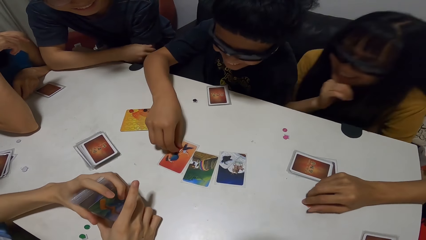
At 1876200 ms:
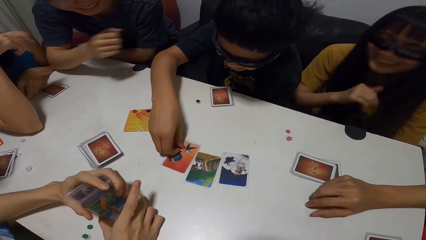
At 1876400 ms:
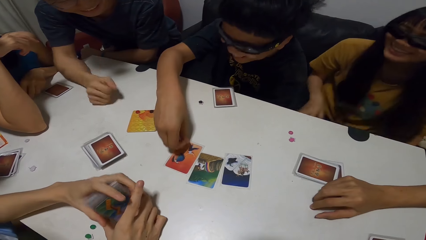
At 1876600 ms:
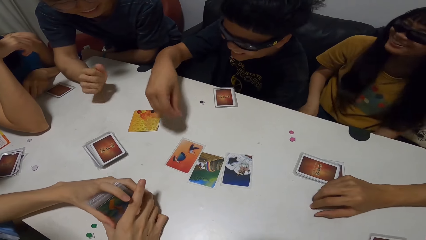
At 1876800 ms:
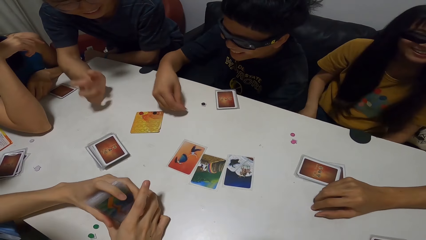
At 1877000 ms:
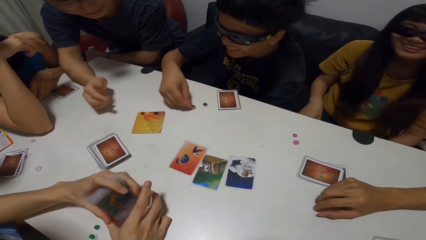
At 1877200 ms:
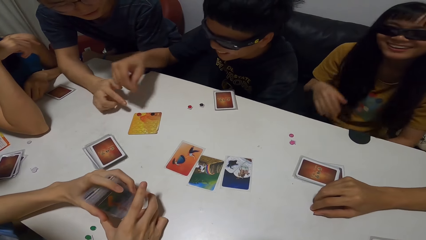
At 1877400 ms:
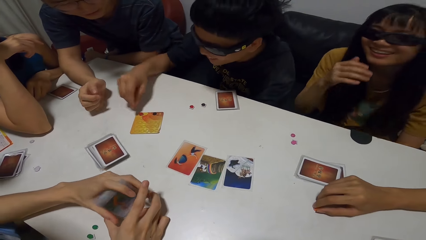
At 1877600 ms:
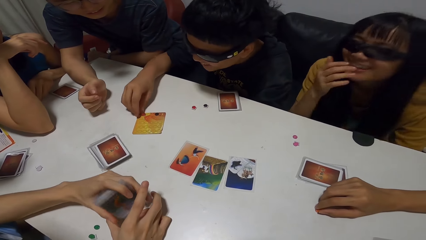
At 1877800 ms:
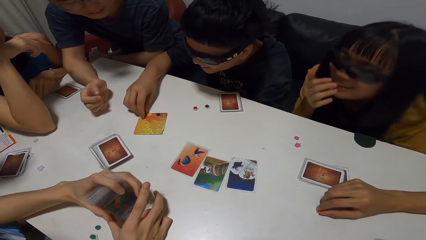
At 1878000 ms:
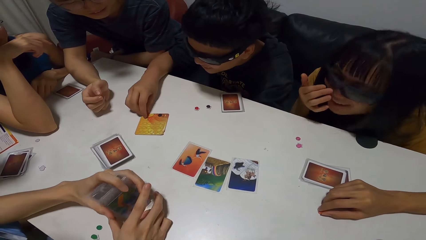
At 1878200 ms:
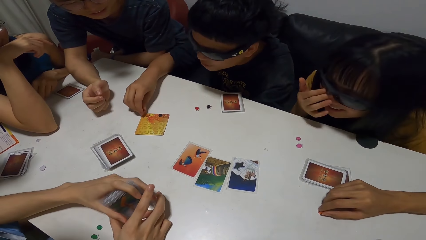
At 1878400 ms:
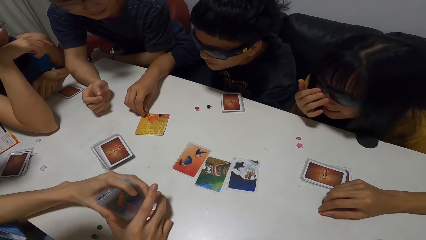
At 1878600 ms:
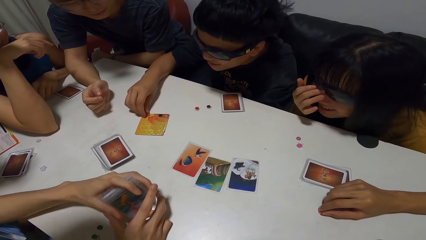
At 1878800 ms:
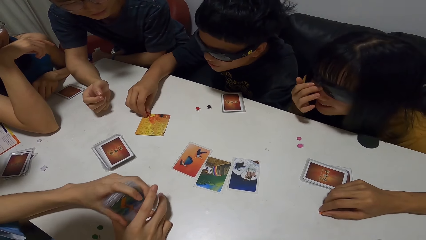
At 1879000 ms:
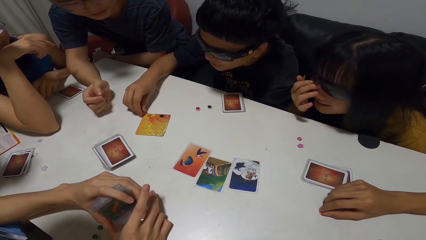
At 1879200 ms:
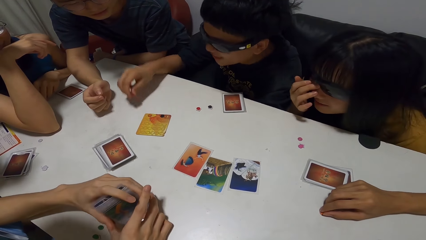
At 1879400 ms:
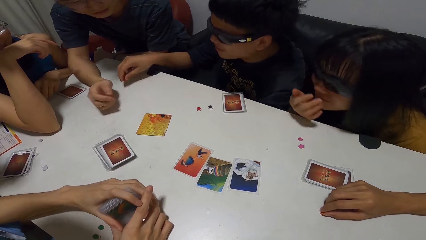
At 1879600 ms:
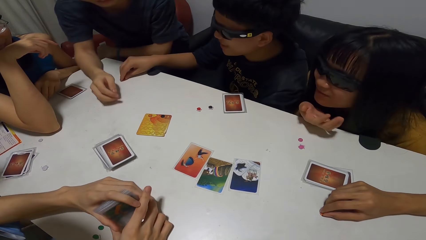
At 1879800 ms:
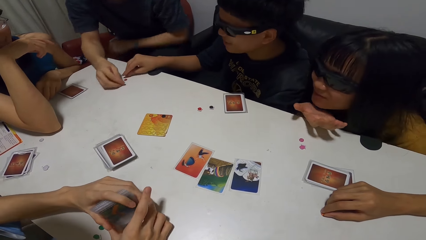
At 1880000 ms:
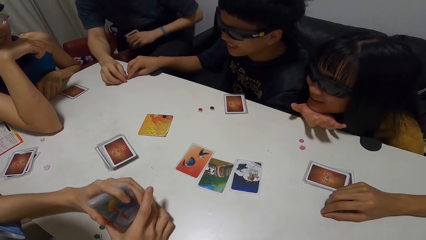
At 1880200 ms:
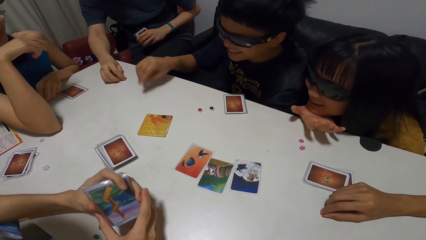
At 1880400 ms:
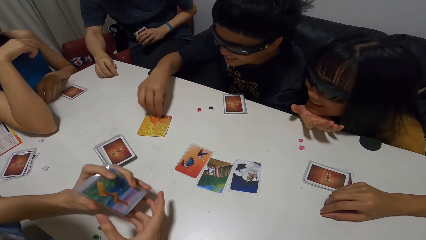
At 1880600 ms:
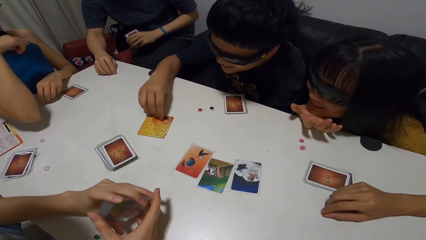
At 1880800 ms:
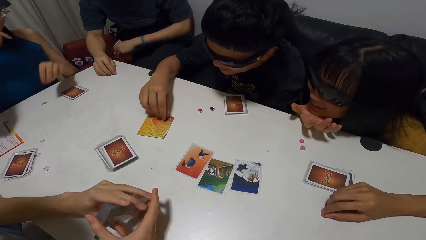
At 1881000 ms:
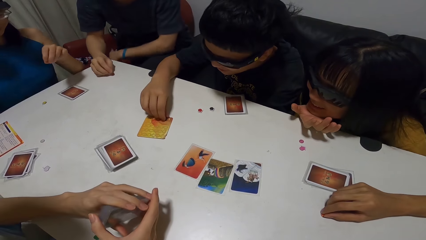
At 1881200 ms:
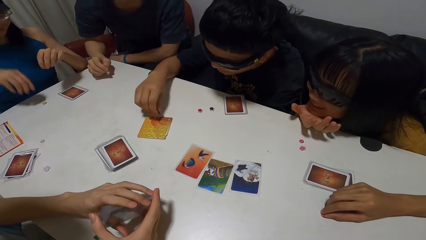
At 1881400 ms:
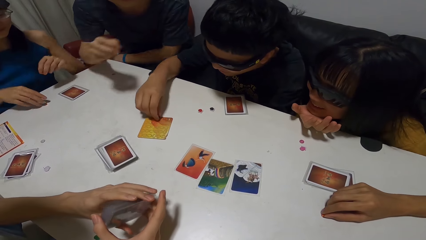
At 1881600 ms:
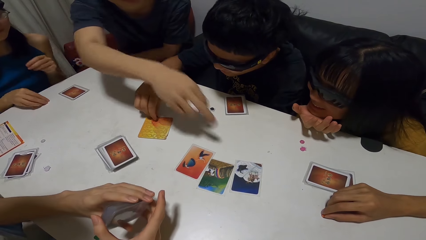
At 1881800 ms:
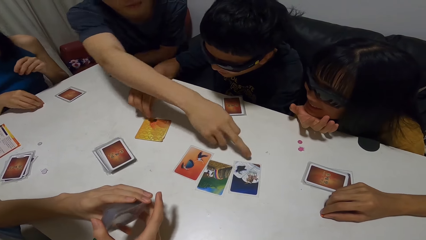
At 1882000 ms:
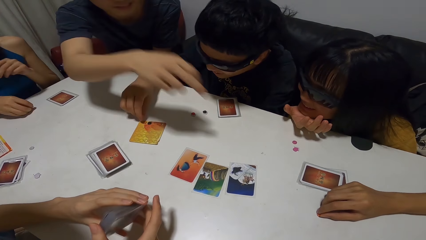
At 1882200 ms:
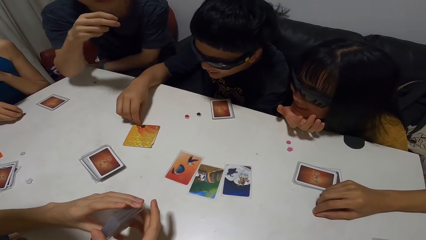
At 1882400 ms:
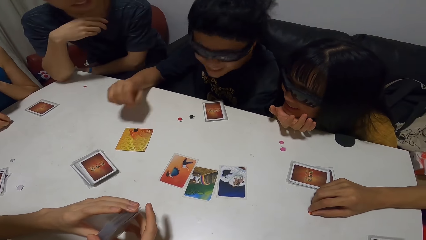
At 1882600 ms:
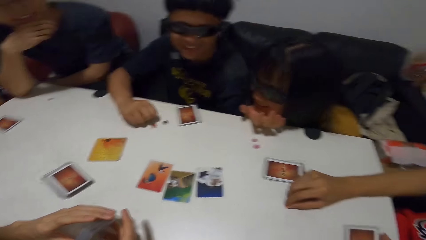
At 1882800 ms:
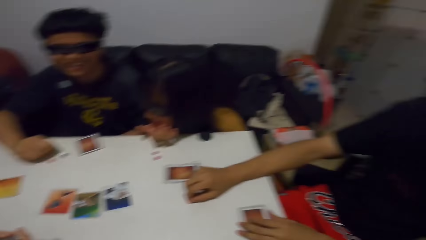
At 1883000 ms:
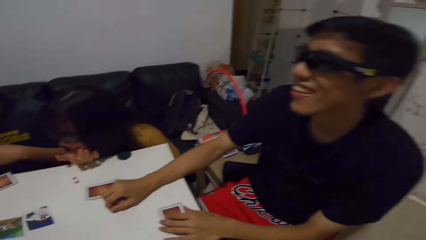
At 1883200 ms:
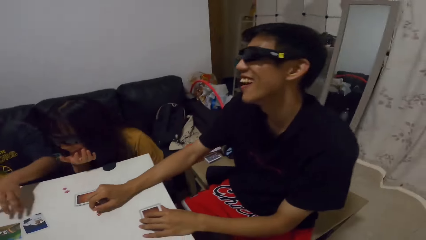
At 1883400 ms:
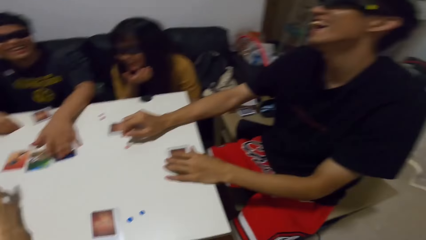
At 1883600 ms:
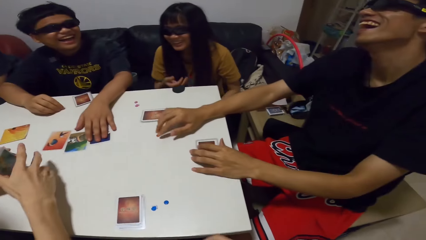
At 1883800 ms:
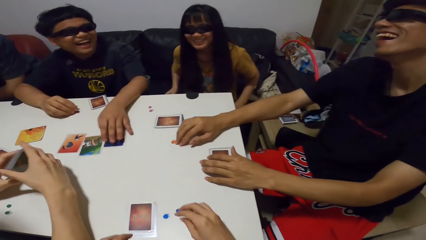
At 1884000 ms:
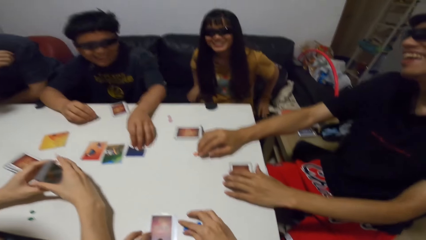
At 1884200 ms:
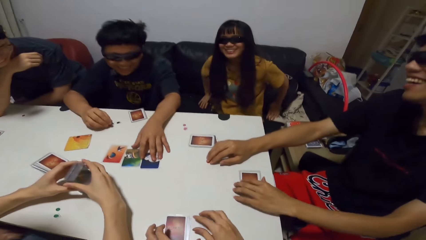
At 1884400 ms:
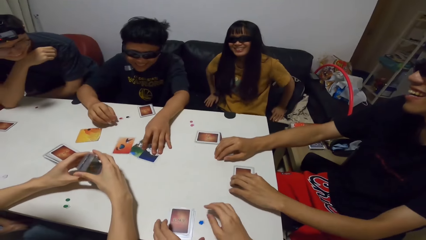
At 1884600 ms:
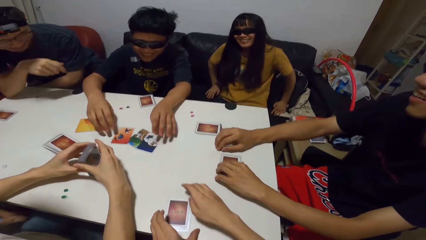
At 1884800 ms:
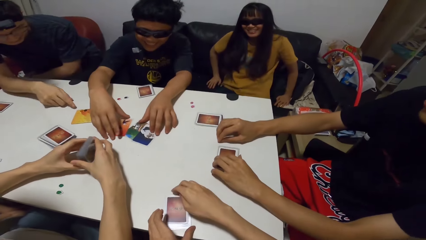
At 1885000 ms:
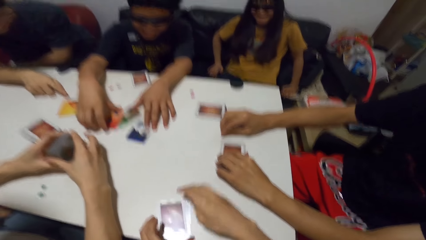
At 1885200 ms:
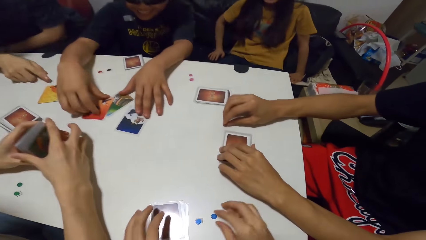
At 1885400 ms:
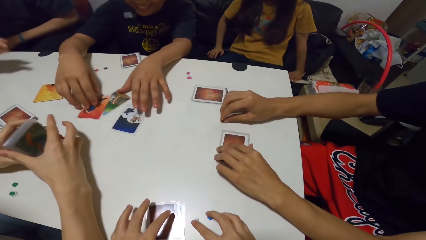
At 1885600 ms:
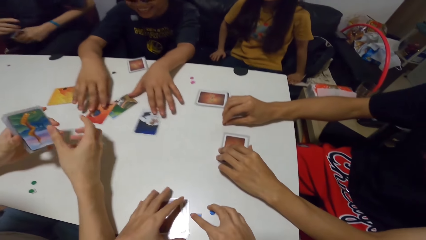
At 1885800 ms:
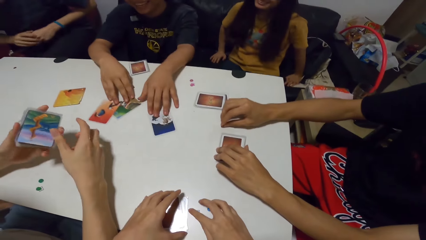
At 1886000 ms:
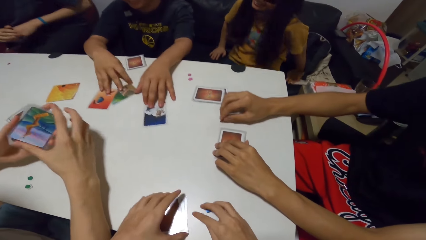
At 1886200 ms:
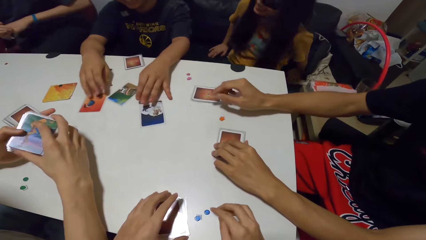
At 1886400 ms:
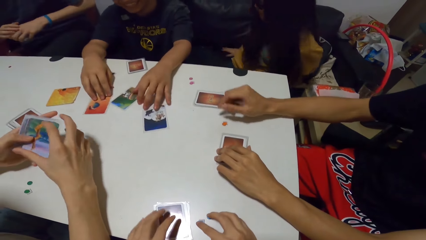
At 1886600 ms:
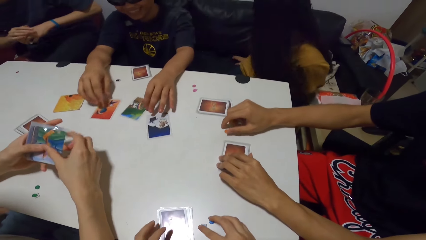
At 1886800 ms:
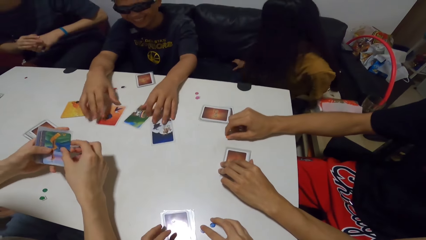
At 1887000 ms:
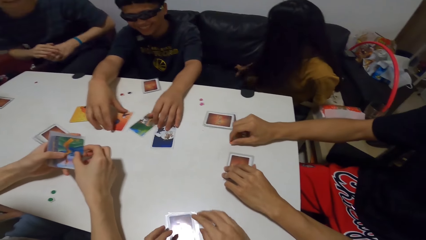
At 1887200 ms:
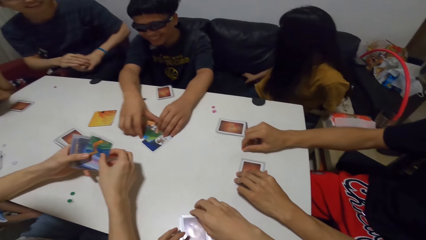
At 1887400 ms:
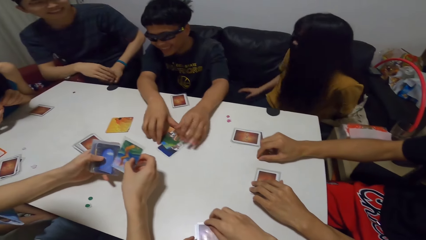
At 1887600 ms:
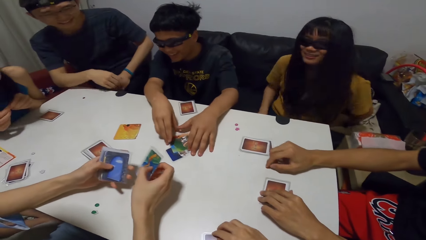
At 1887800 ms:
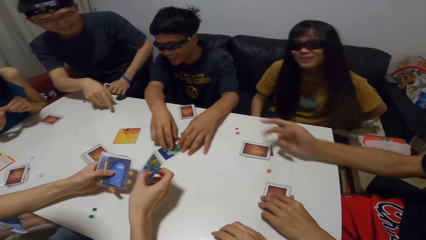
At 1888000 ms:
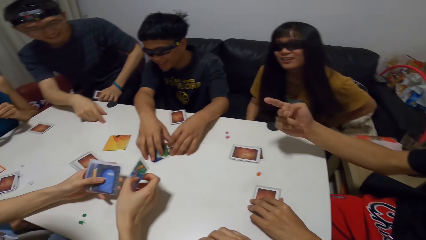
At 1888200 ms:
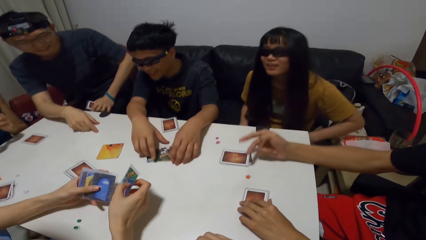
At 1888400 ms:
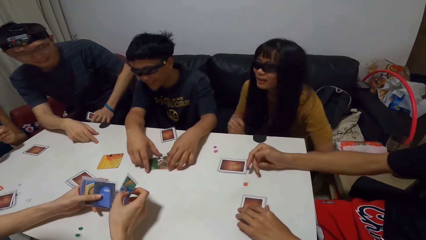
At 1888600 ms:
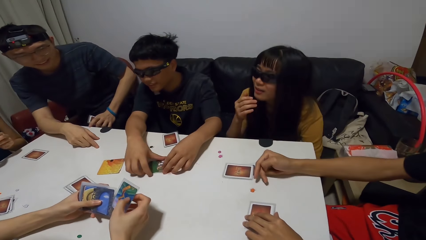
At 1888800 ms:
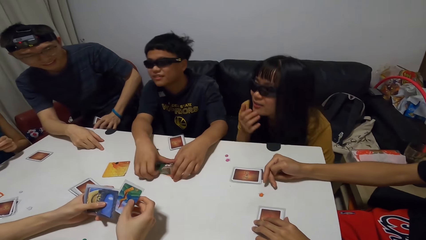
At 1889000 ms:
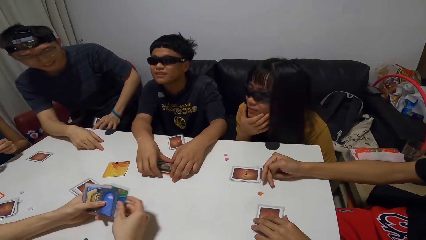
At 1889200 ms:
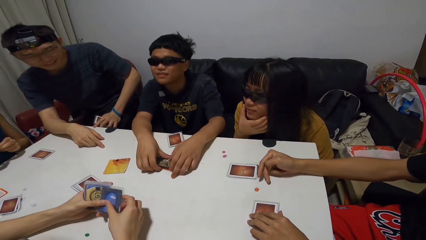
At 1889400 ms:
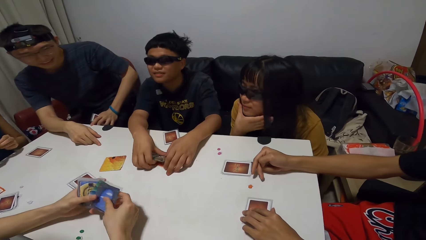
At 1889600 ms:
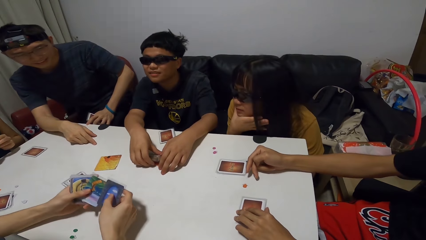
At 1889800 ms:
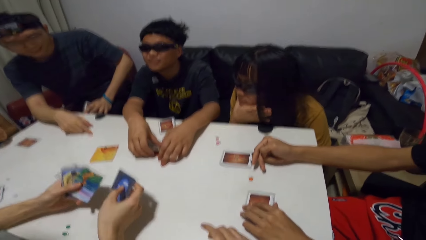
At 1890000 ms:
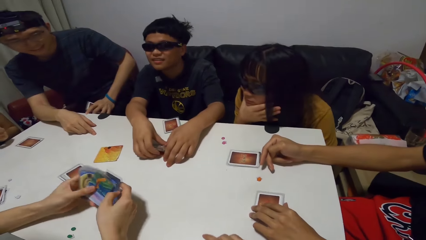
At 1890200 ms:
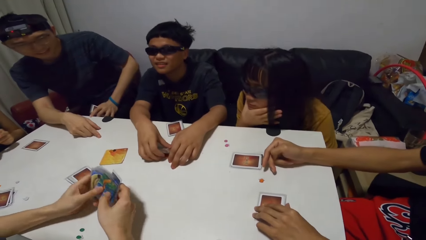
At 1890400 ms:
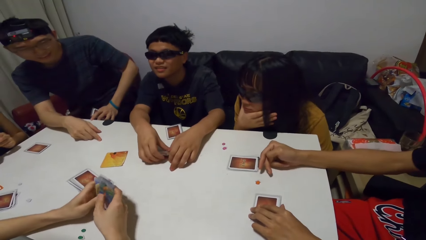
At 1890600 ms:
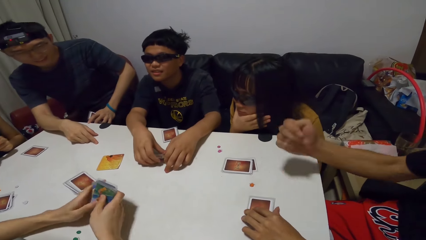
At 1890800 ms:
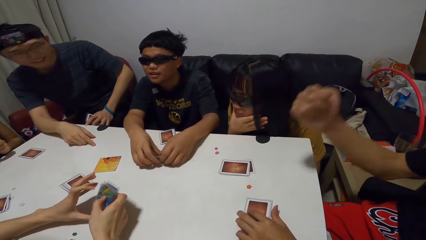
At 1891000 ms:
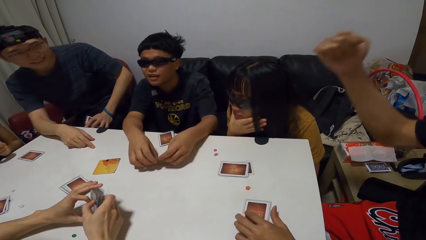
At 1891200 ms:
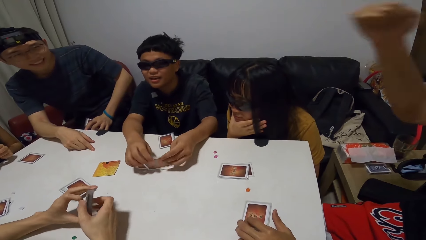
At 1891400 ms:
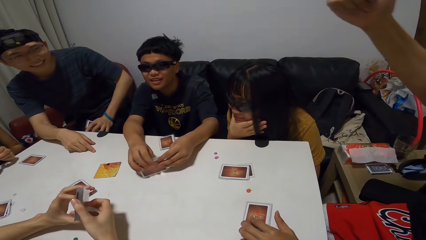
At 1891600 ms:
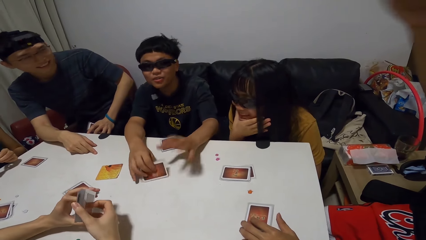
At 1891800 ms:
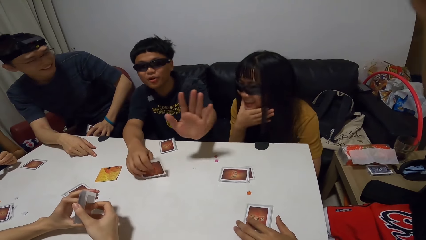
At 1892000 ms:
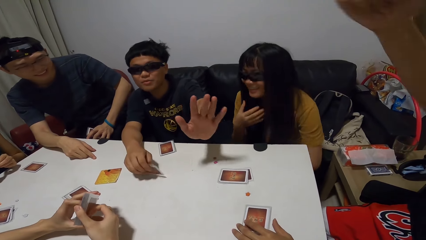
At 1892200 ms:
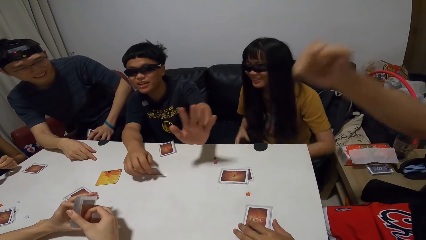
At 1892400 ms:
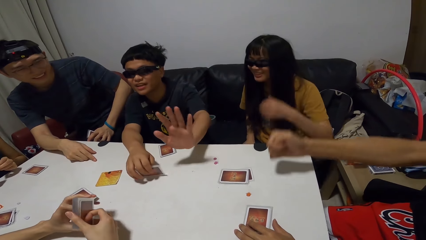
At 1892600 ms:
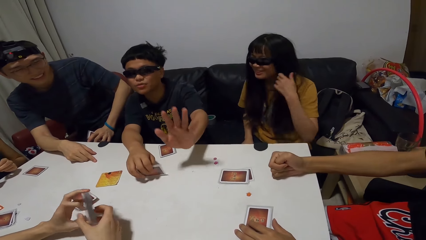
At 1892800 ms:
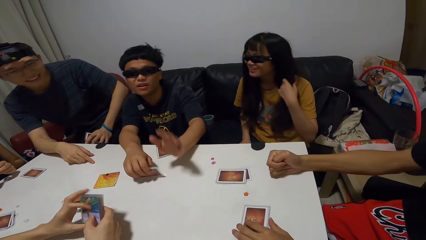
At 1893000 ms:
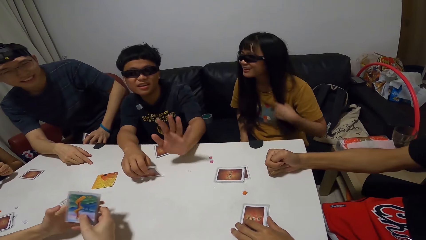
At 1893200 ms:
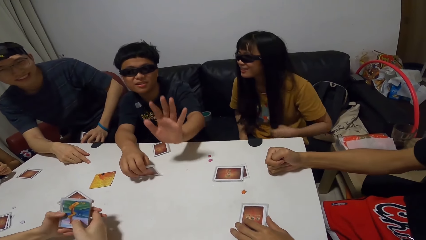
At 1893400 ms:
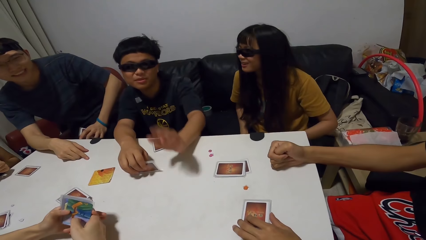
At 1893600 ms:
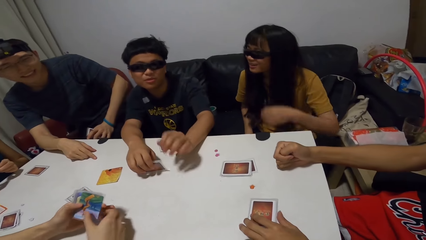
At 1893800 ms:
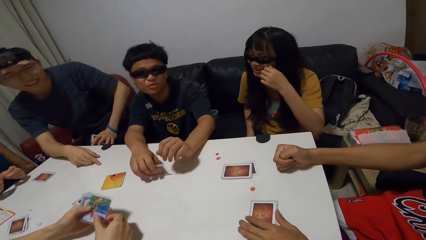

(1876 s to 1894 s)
A man moves a button from a card to the table with his right hand. The man picks up an object and places the object on the table. The man moves a button from a card to the table with his right hand again. Another man touches the button on the table with his right hand. The first man moves a button on a card with his right hand. A woman touches a button on the table with her right hand. The first man touches a card on the table with his left hand. The camera wearer arranges the card on the table with both hands. The first man gathers the cards on the table with both hands. The camera wearer adjusts some buttons on the table with his right hand. The first man picks up the cards from the table with both hands.
